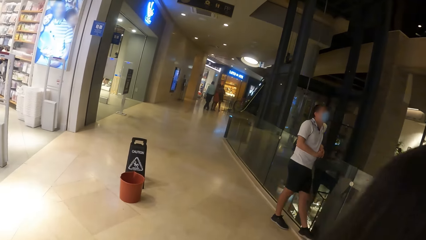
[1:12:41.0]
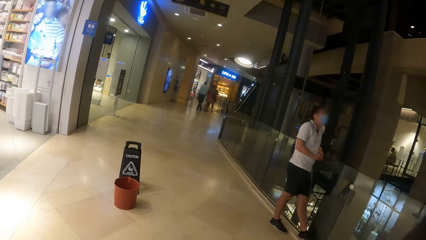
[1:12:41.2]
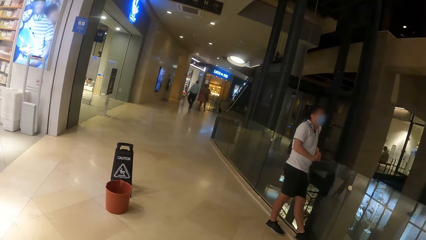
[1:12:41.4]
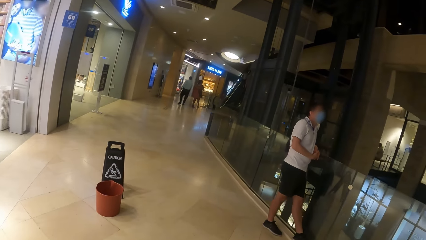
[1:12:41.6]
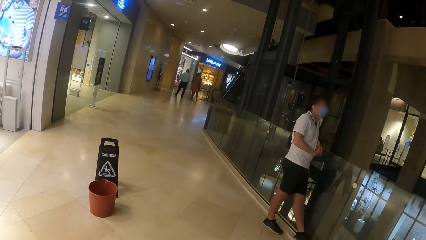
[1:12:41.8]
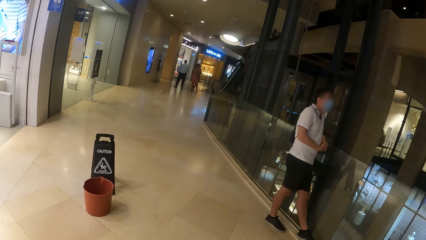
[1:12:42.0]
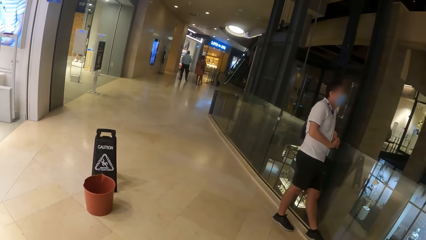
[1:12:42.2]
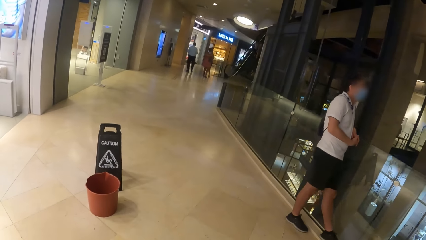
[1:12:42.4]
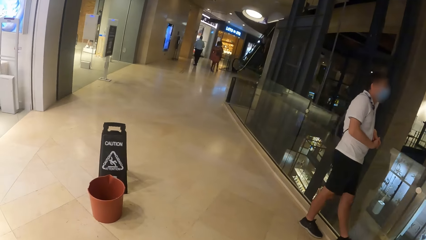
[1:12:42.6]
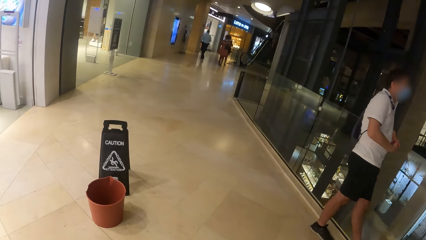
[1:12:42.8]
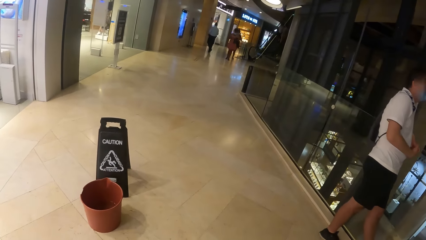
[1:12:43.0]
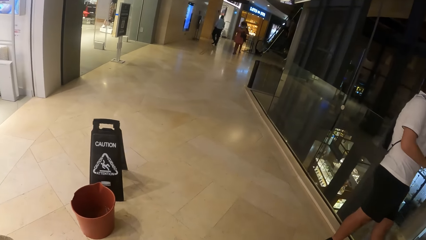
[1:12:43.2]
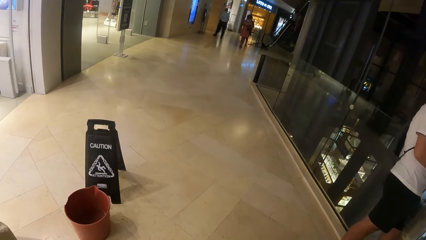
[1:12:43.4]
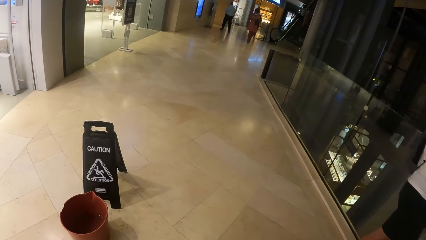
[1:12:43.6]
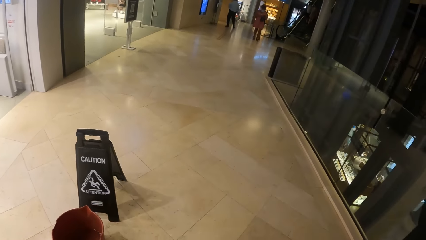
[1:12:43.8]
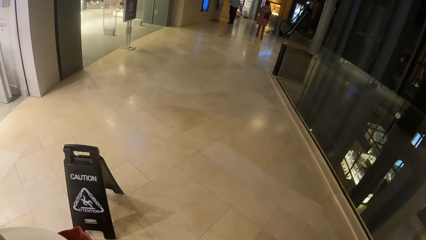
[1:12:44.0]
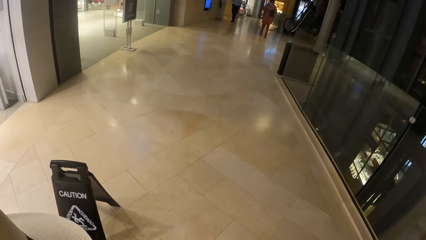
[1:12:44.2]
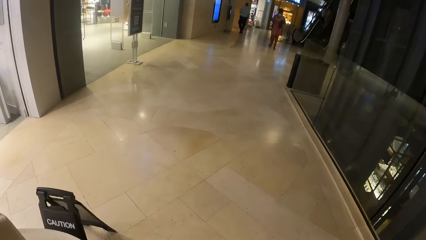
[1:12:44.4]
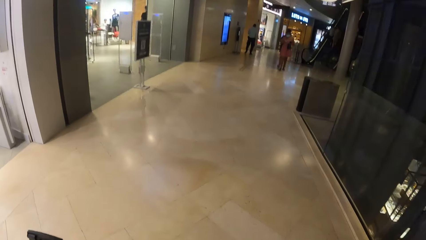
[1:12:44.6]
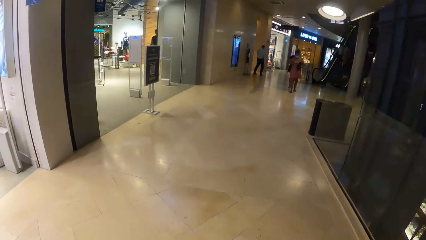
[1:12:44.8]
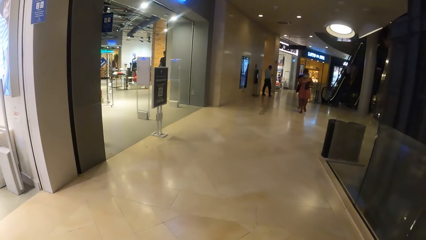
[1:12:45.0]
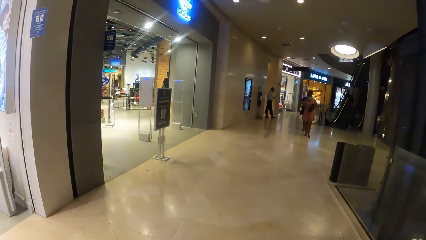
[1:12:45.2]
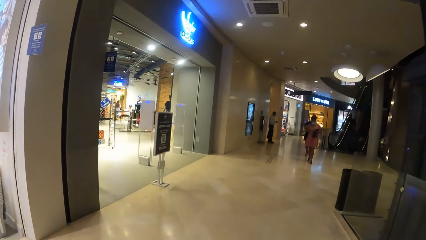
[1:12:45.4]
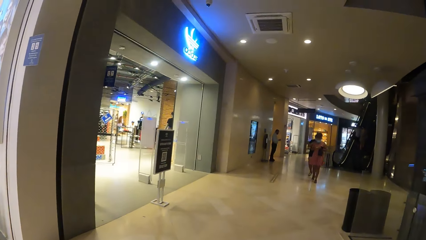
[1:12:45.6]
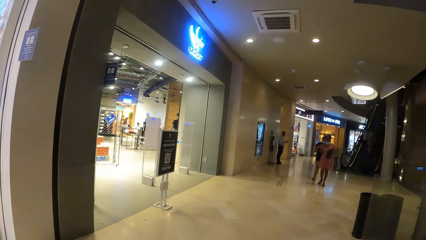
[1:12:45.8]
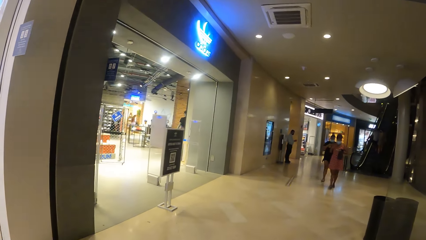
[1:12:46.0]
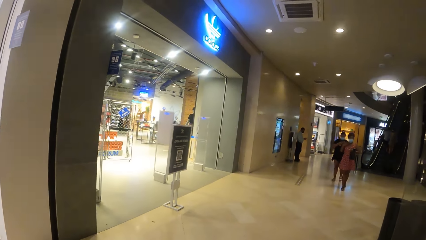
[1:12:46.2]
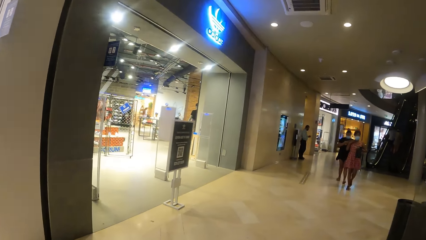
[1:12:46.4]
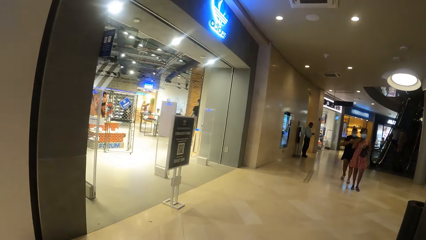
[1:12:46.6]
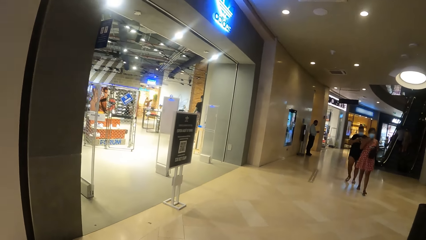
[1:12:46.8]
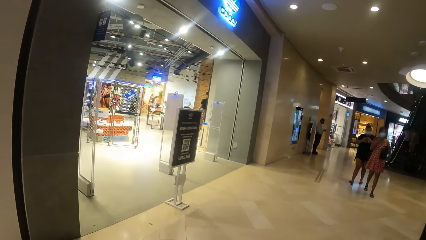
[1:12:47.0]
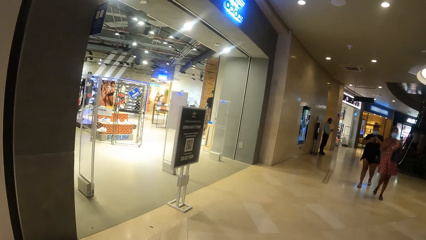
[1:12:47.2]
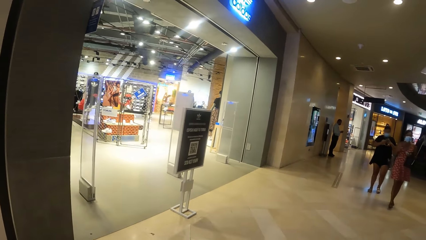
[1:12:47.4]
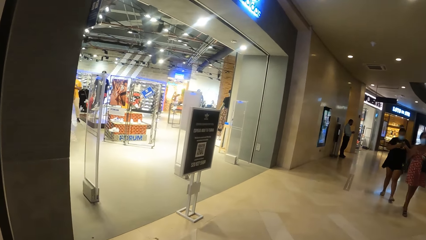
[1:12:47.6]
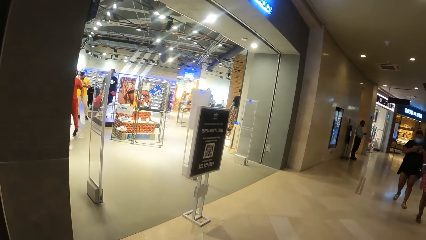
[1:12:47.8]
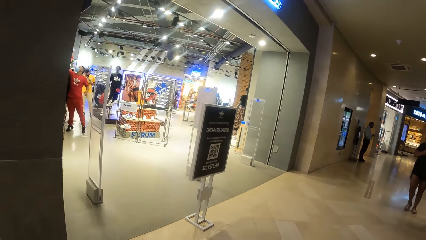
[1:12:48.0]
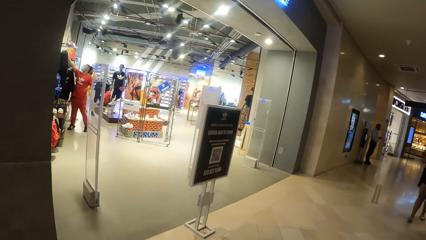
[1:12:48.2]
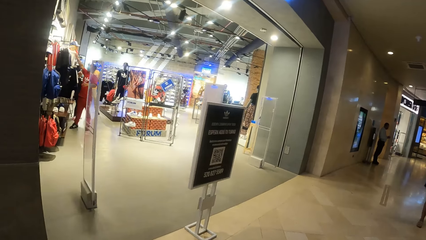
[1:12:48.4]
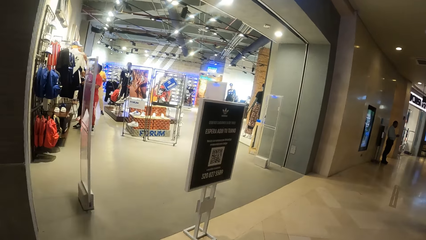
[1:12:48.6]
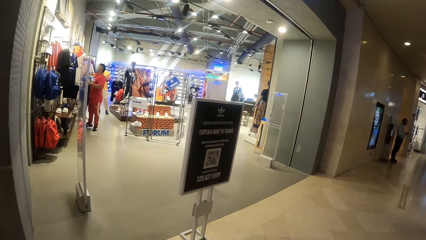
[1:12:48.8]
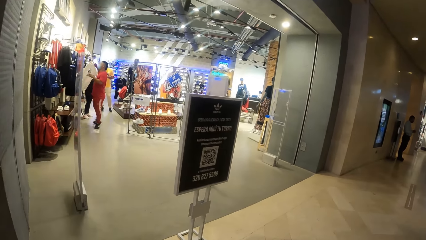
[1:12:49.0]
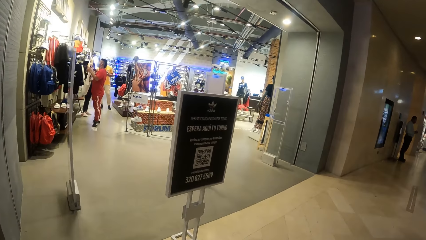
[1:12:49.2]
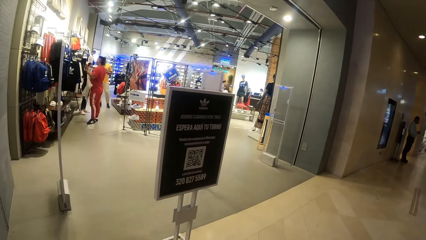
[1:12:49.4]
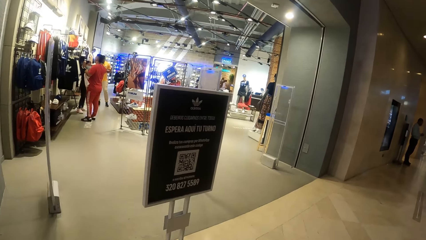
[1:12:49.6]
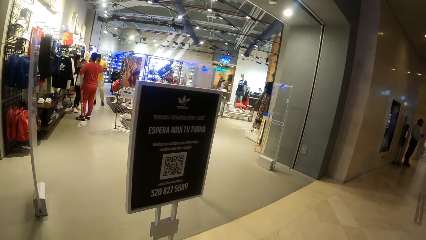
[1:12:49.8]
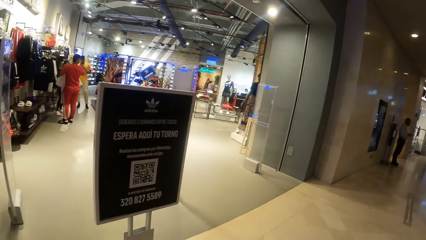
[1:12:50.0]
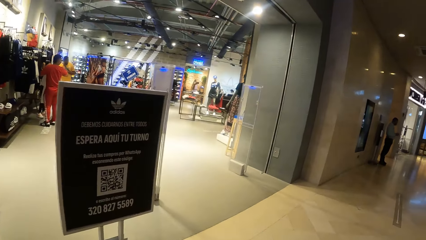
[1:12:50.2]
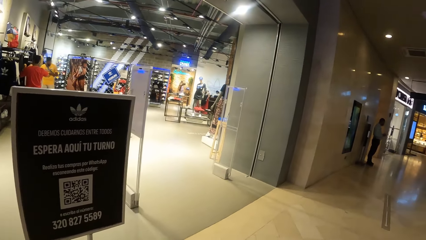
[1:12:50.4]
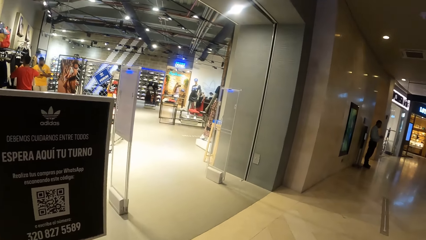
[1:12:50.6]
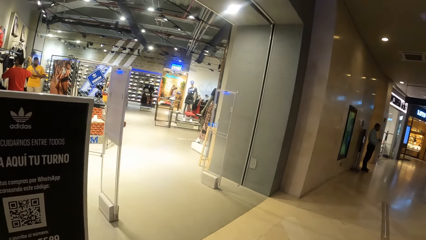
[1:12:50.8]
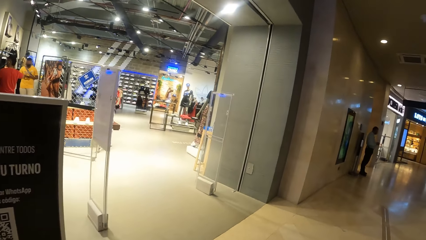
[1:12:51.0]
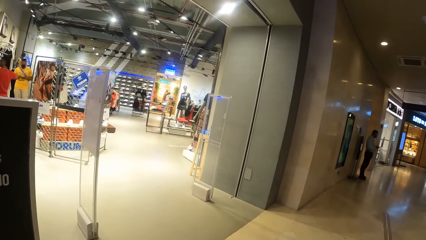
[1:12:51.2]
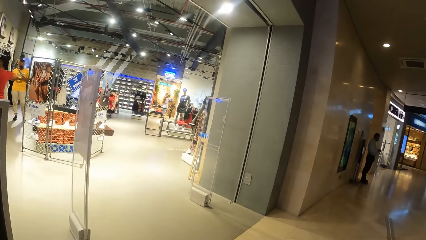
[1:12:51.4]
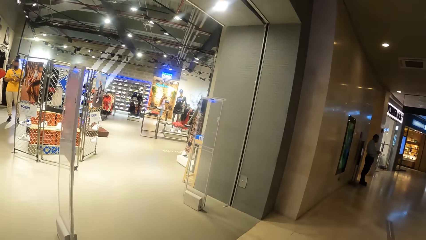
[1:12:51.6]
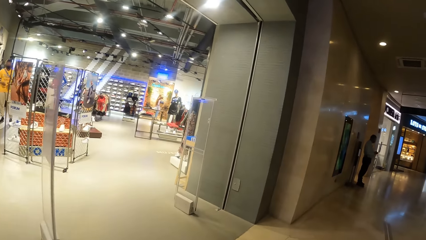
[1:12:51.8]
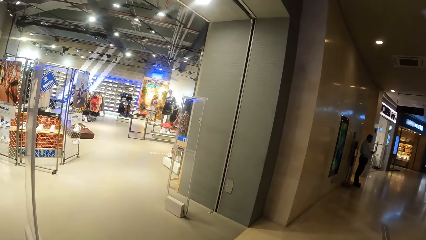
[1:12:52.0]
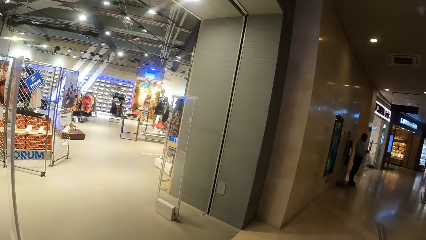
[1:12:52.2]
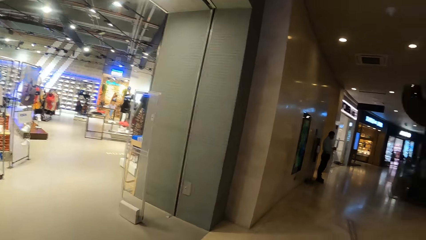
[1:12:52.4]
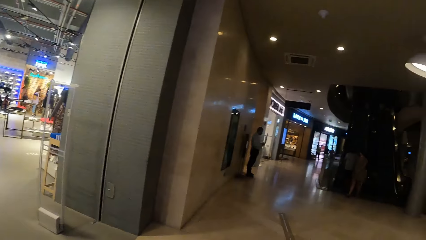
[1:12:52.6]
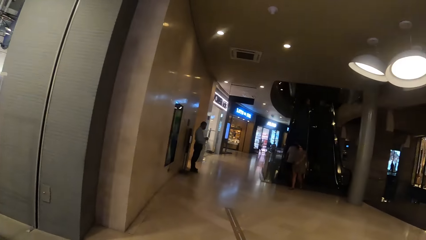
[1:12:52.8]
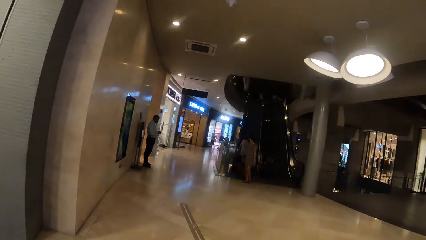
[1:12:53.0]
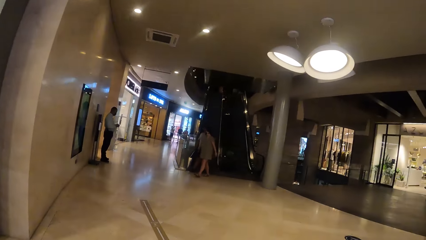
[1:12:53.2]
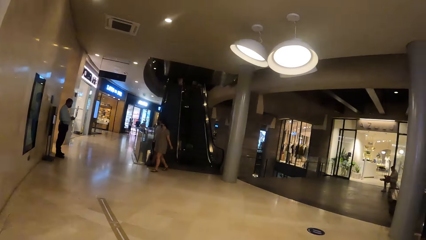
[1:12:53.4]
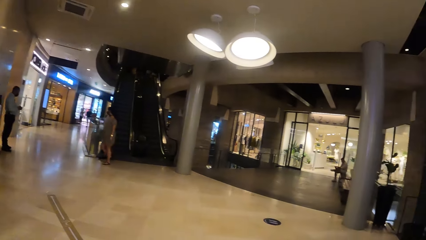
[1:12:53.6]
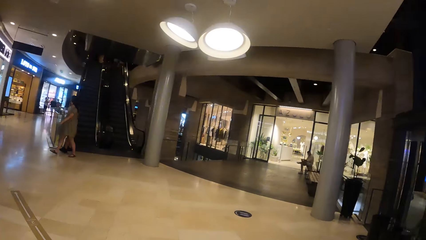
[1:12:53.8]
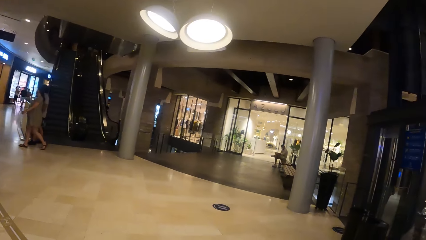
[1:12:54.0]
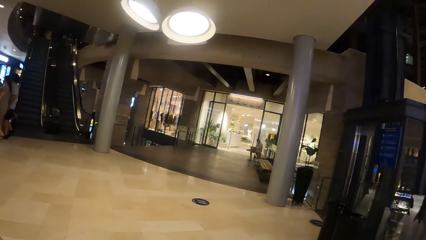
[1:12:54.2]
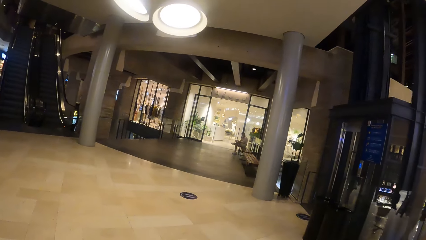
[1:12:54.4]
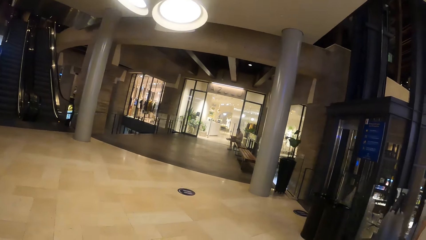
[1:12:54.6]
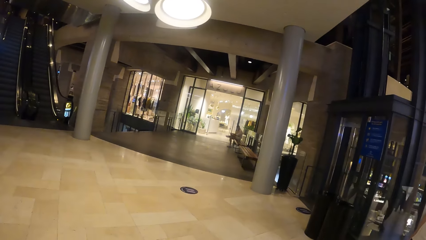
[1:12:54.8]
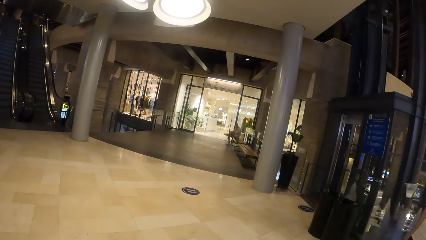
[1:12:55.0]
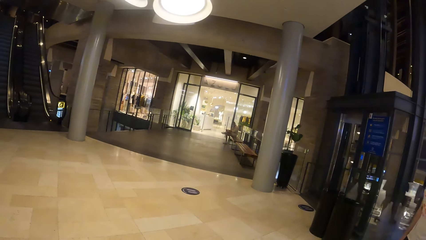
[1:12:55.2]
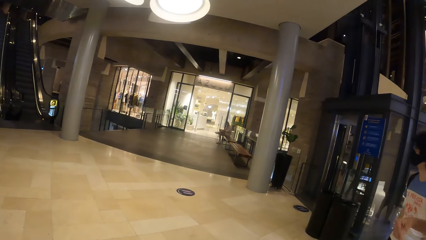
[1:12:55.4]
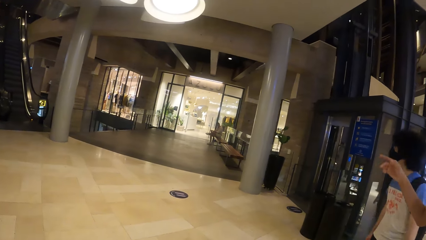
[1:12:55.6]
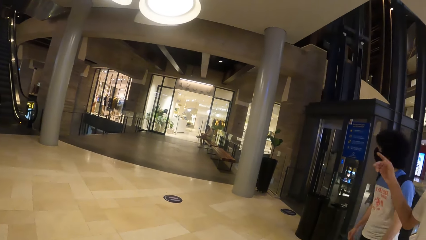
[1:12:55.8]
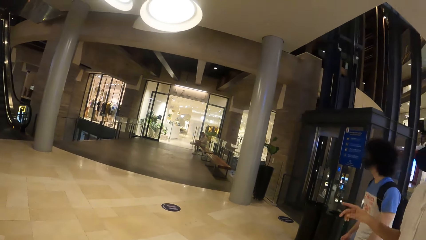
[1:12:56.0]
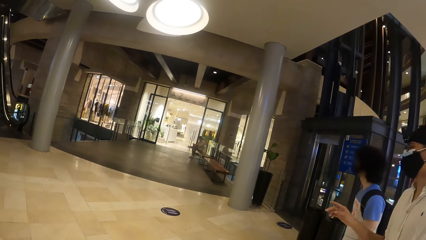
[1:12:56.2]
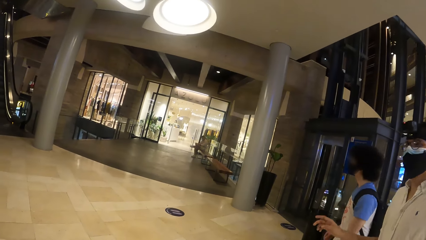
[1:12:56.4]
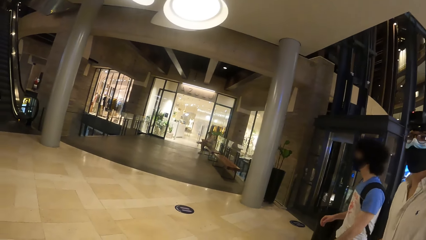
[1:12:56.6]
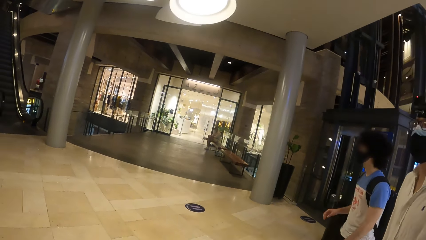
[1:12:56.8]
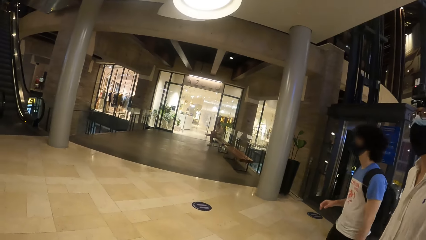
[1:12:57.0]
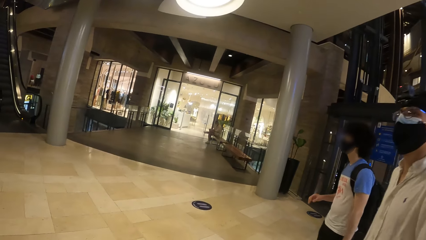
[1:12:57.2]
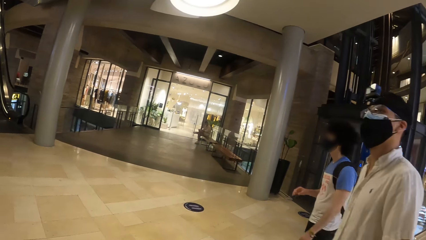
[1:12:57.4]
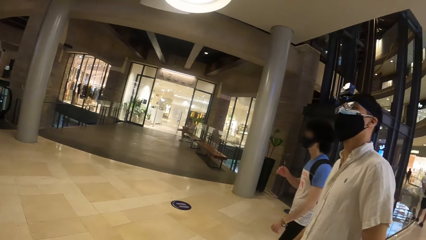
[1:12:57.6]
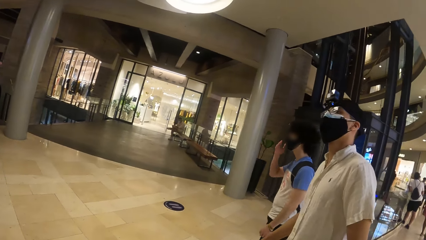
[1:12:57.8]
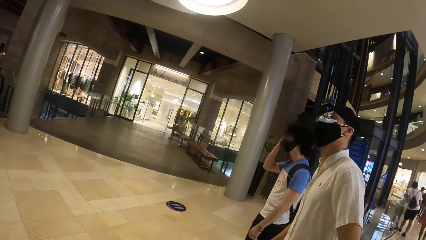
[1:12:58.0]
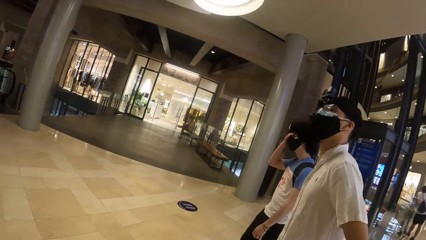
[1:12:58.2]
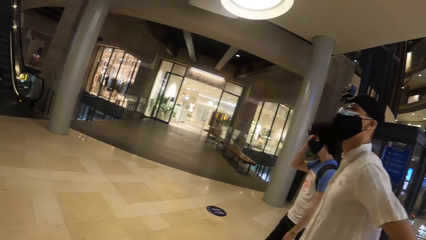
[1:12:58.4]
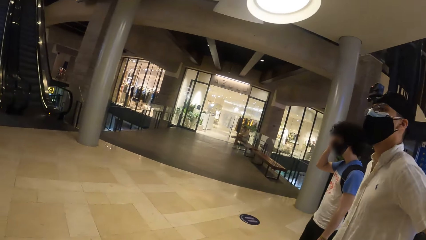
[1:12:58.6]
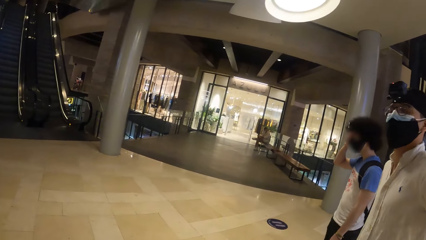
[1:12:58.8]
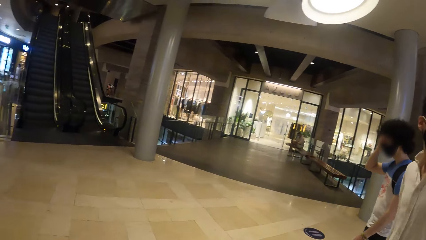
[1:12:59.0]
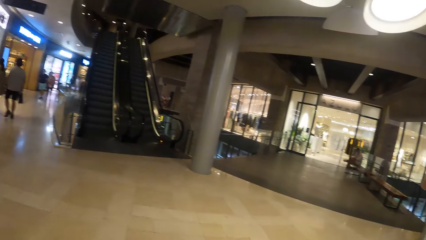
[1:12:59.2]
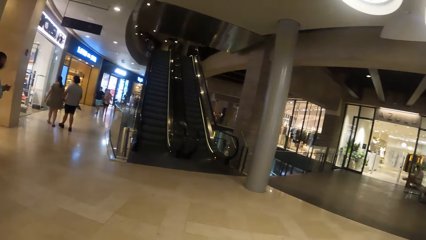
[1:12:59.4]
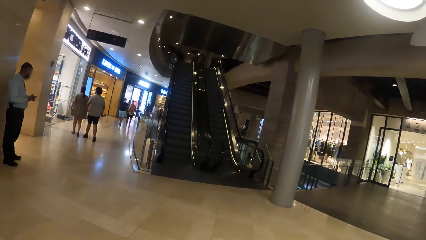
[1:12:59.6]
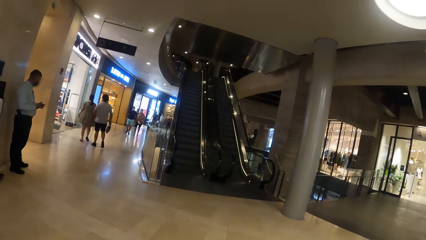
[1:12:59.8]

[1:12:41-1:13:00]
The camera wearer walks on the mall hallway. They look around the mall. They walk on the mall hallway.
